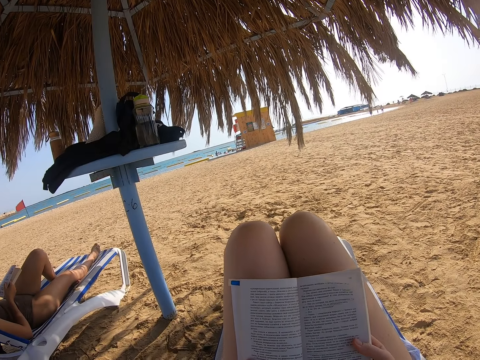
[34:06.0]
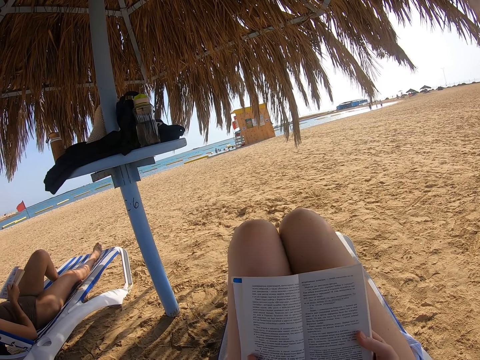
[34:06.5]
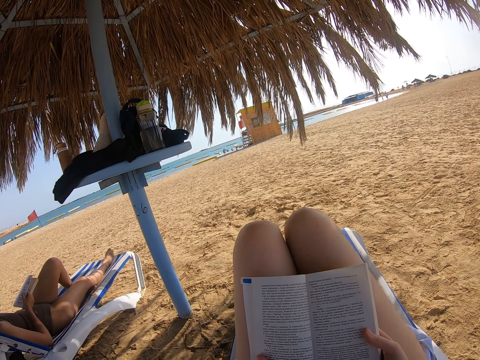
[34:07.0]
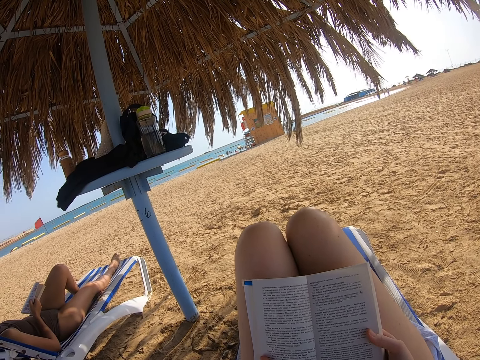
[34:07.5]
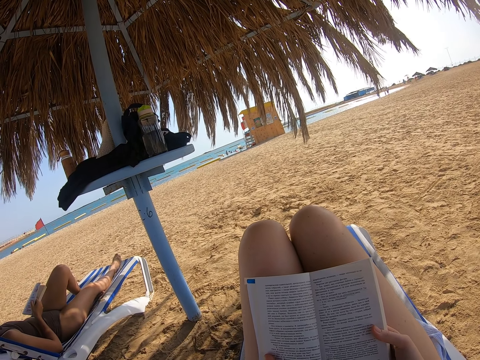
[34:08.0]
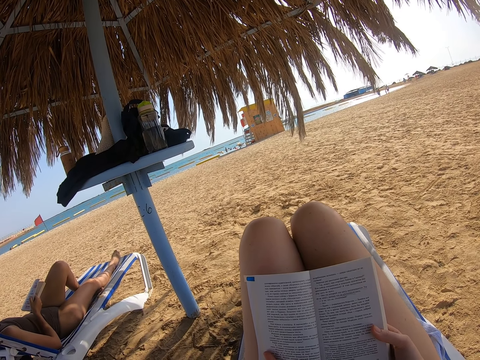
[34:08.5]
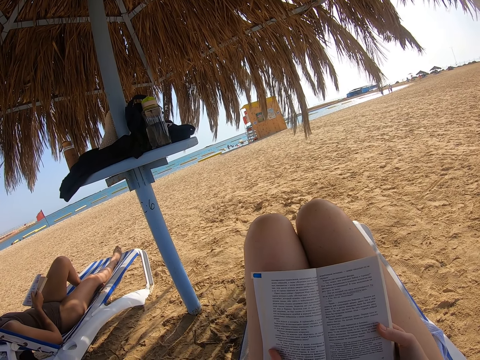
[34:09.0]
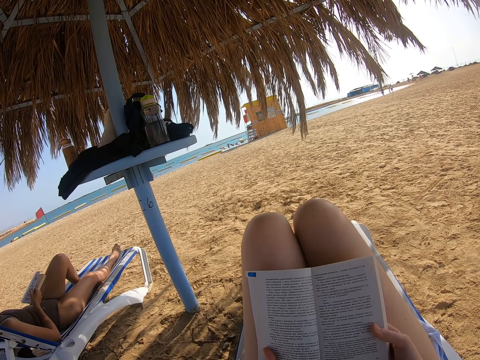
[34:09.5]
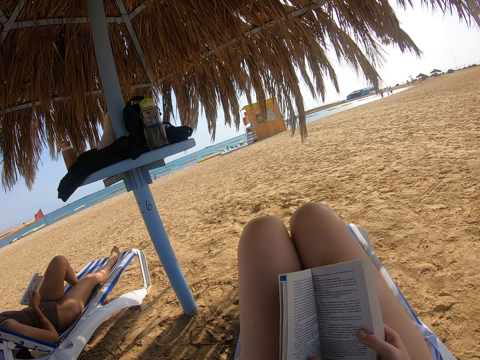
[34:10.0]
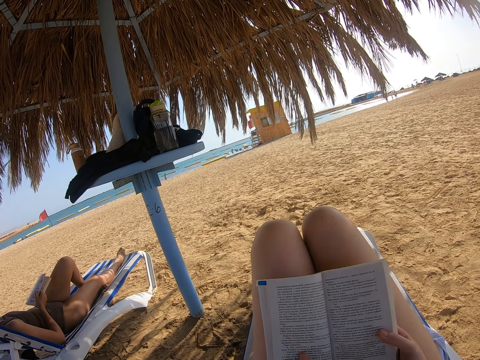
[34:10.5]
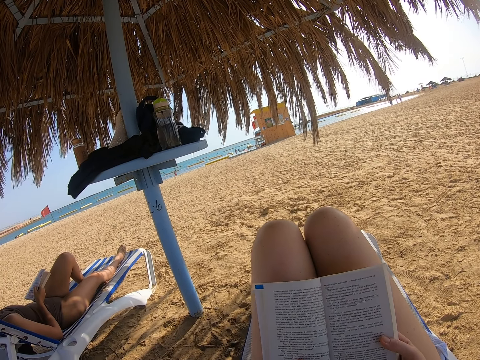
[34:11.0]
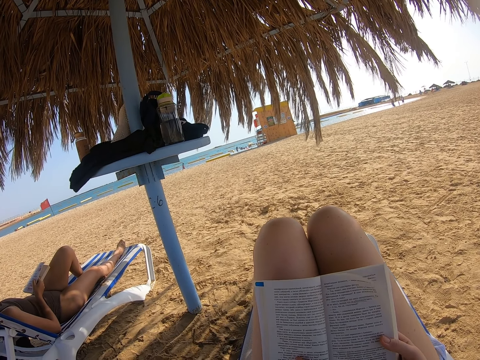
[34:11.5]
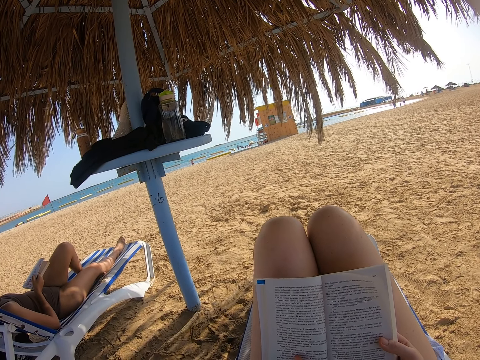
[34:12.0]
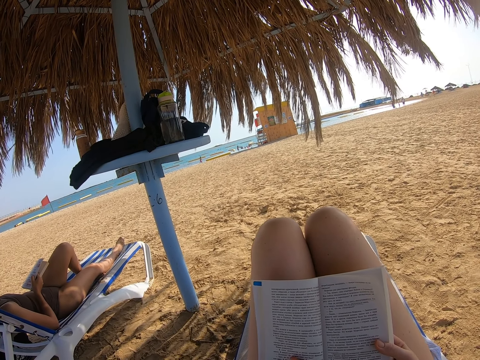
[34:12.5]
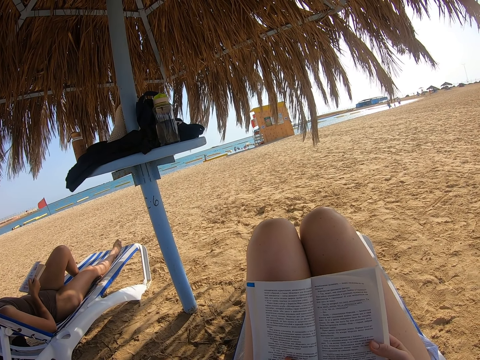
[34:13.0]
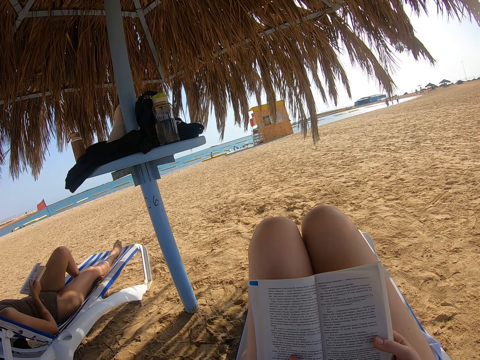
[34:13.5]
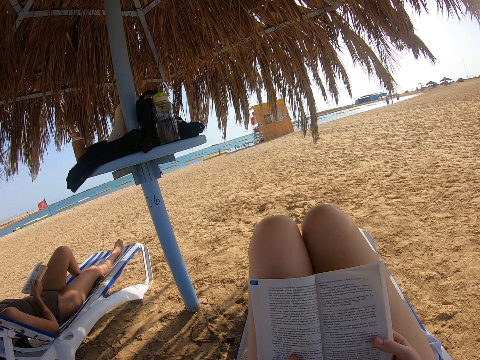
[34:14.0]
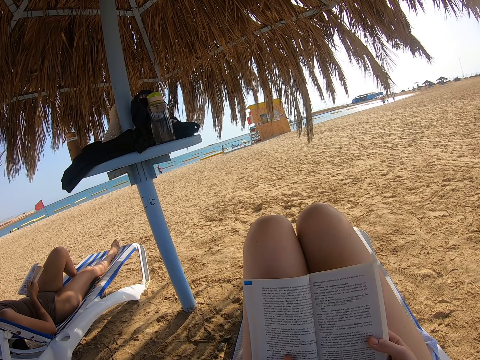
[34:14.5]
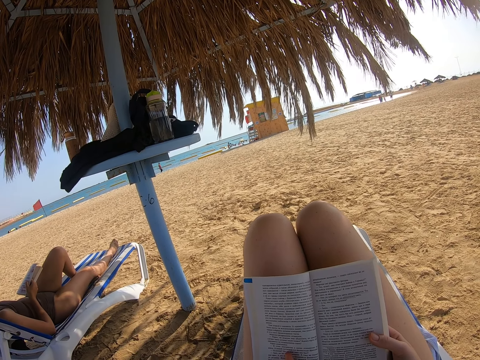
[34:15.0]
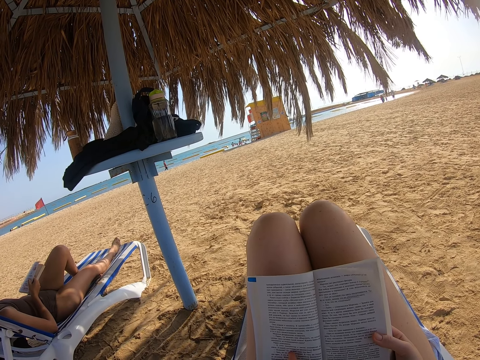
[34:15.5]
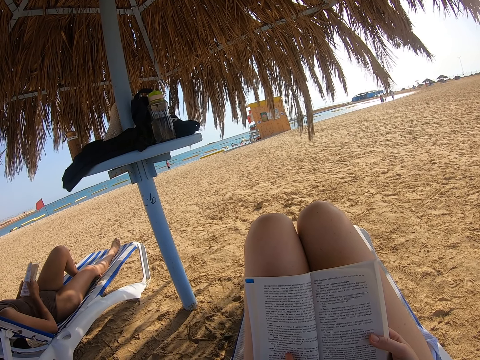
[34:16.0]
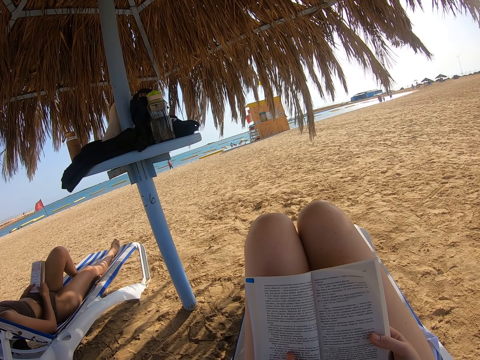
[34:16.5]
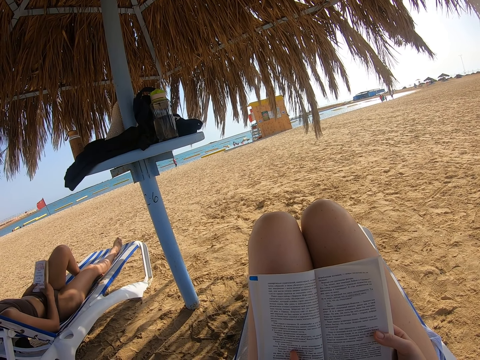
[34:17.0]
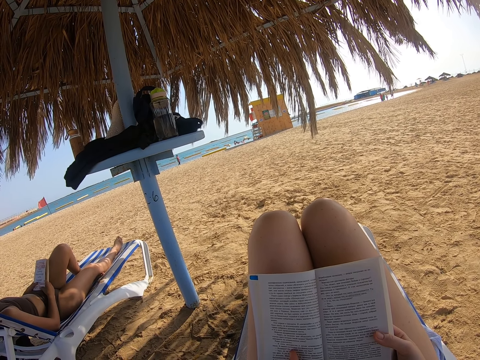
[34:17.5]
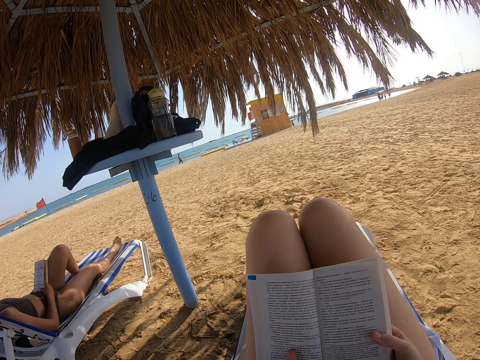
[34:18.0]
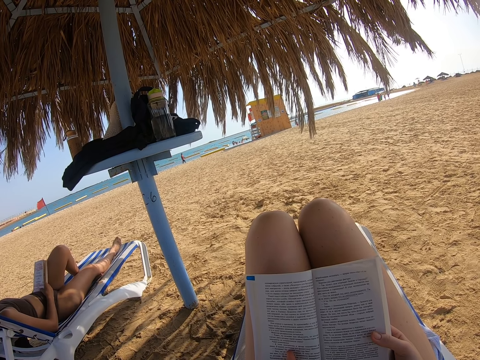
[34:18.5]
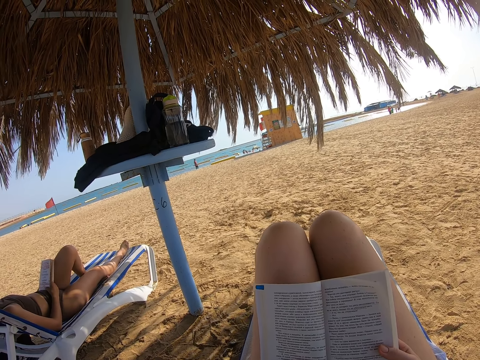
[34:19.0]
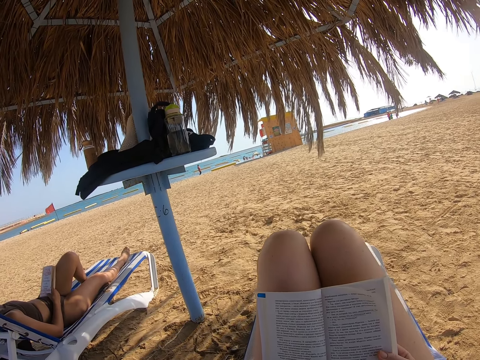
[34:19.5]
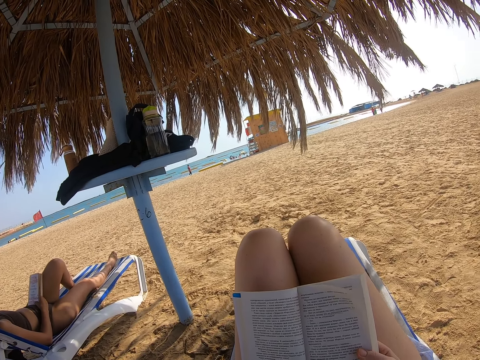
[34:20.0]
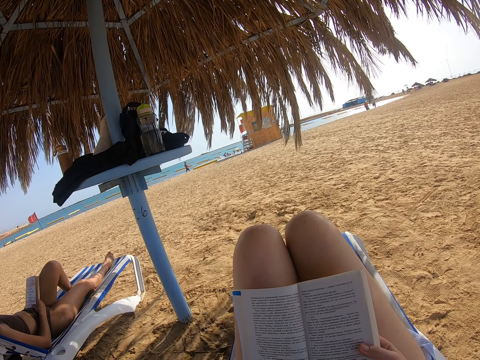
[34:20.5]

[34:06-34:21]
The camera wearer looks at a side of the beach. They read the book. A lady holds the book with both hands. The lady reads the book, holds the book with one hand, and interacts with the camera wearer.

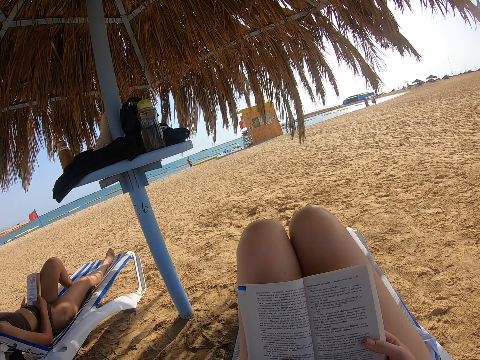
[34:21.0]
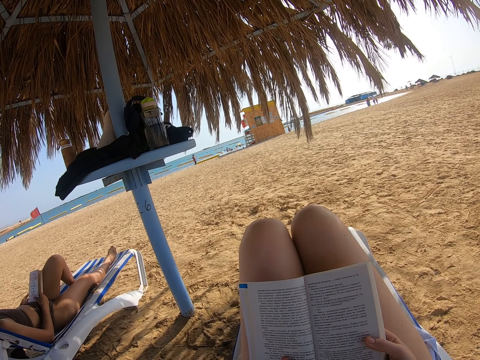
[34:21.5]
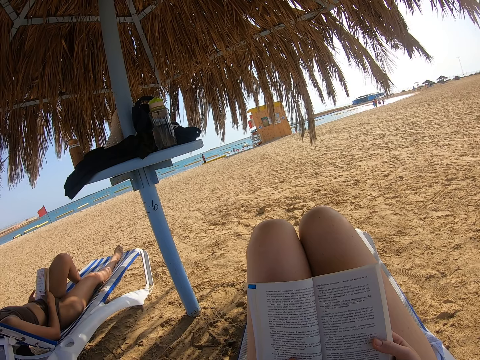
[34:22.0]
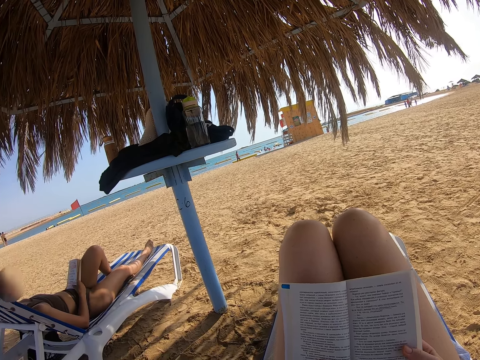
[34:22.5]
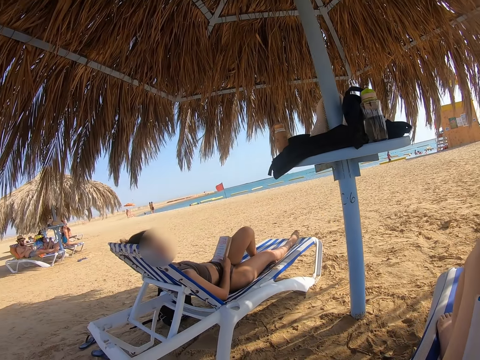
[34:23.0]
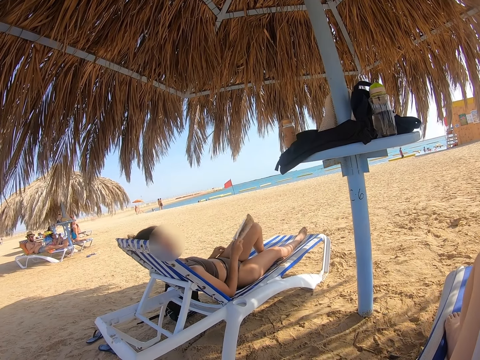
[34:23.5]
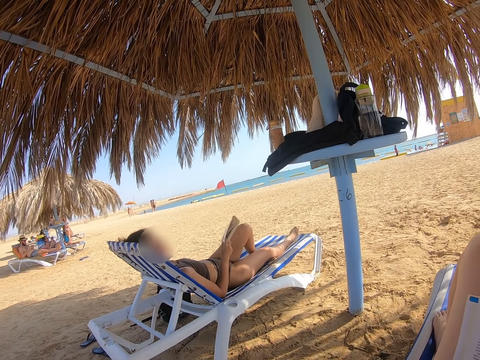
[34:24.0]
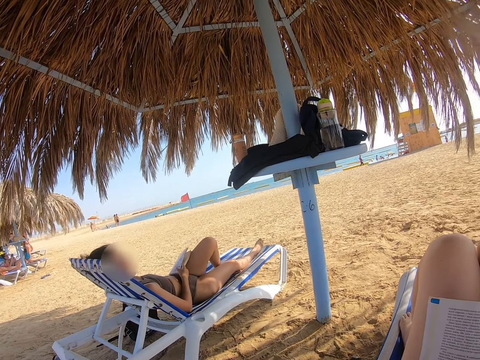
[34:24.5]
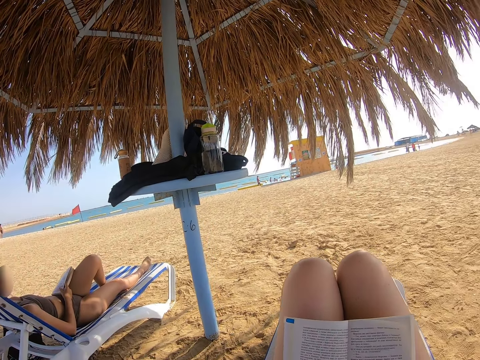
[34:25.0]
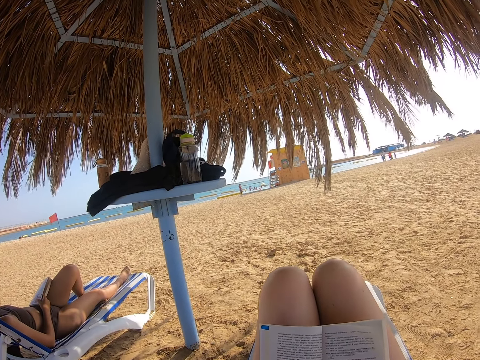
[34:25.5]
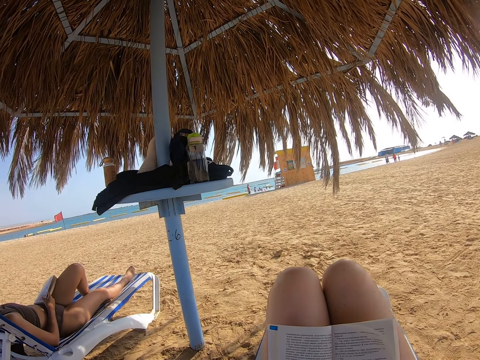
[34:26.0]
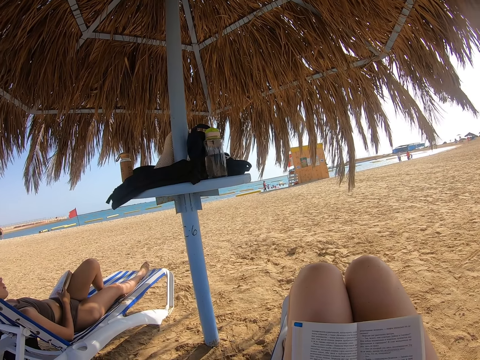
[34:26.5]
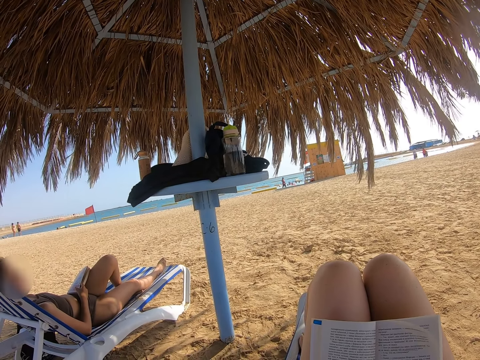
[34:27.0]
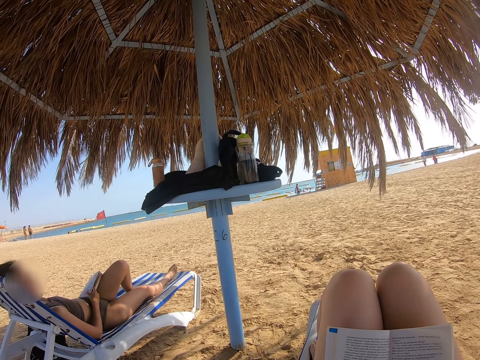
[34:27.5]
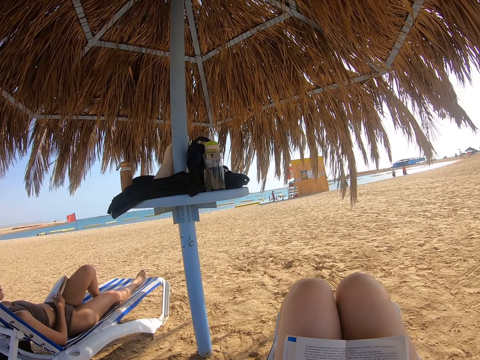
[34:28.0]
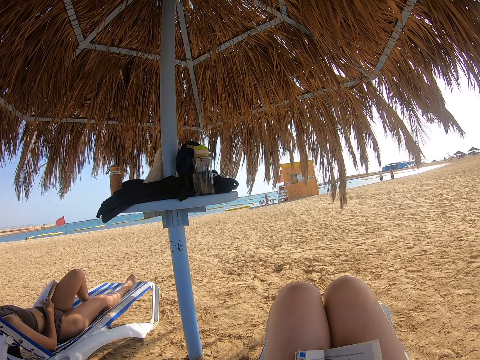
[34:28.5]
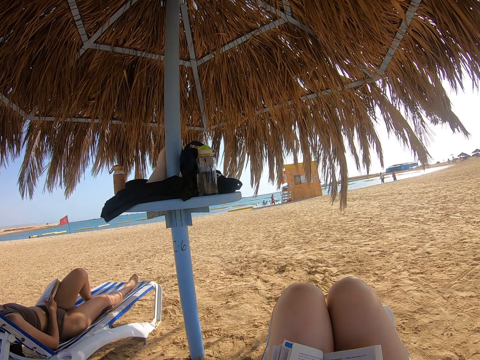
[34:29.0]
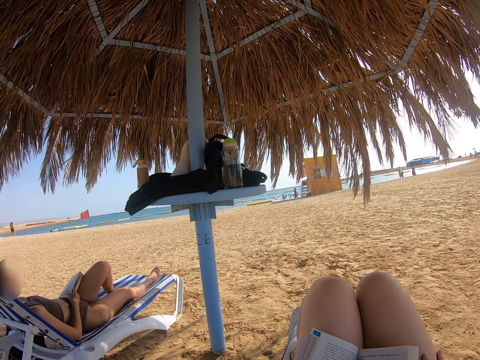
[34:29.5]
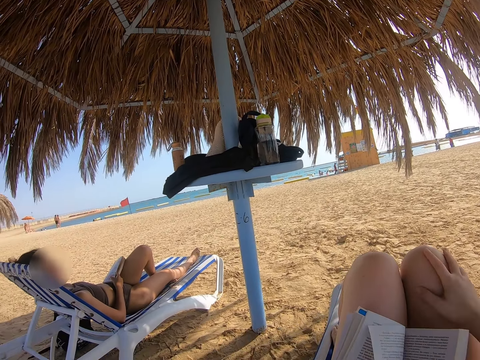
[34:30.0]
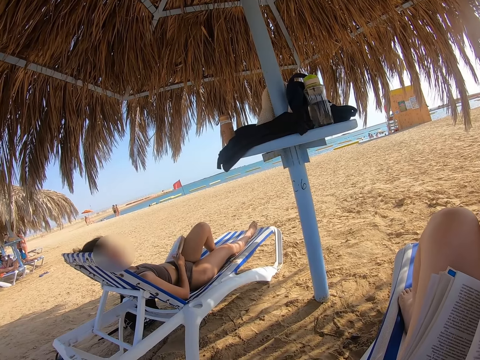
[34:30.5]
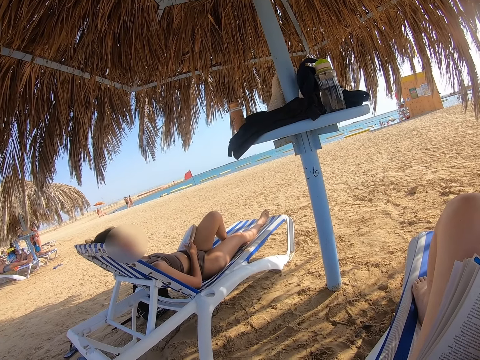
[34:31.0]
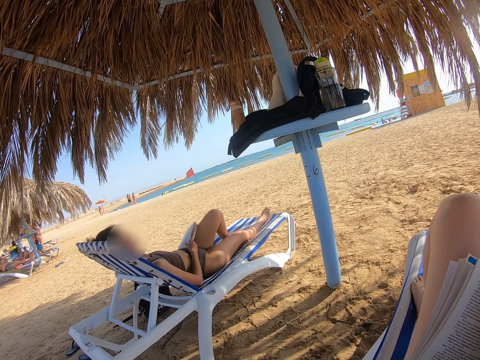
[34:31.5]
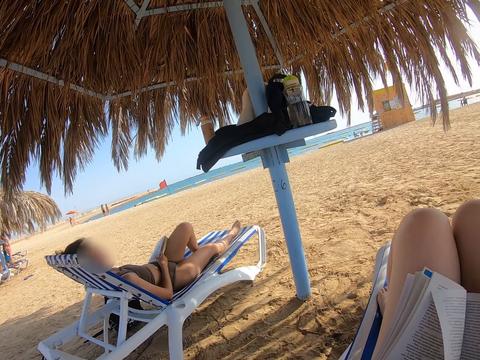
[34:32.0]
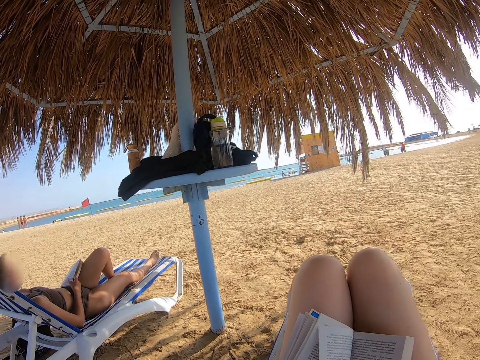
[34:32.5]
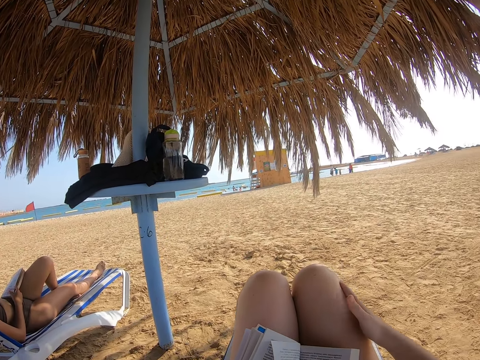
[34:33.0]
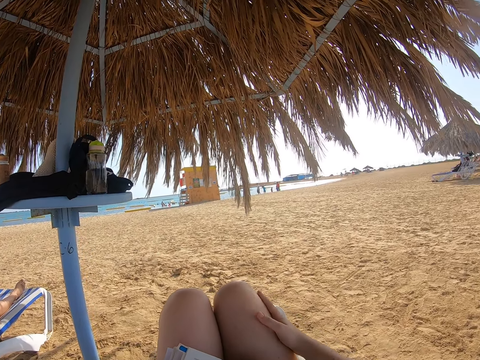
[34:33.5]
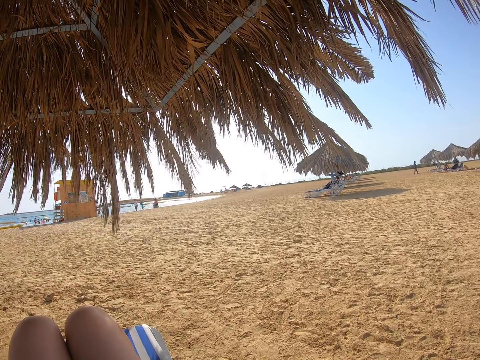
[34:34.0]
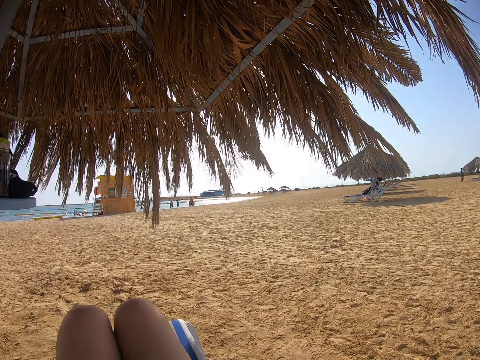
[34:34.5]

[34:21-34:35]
The camera wearer looks towards a lady. They read the book. They place the right hand on the lap.
